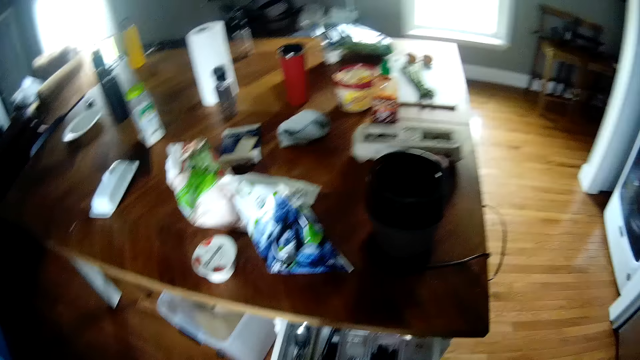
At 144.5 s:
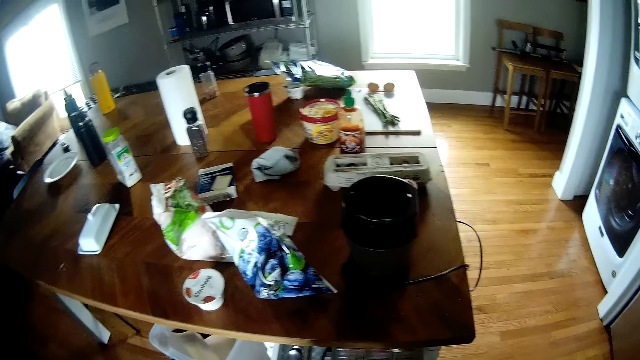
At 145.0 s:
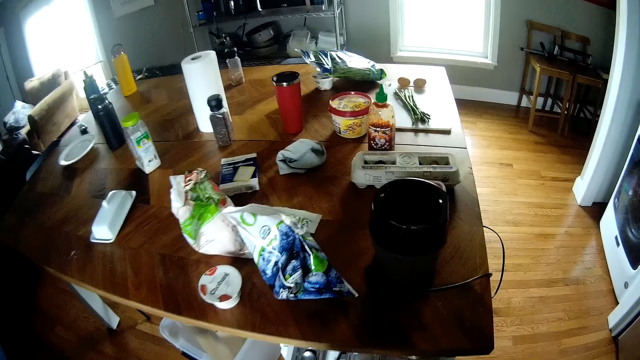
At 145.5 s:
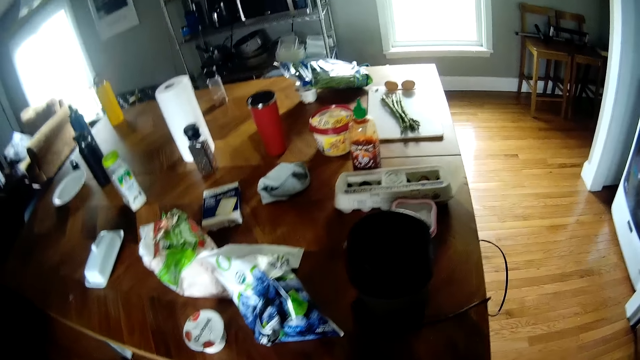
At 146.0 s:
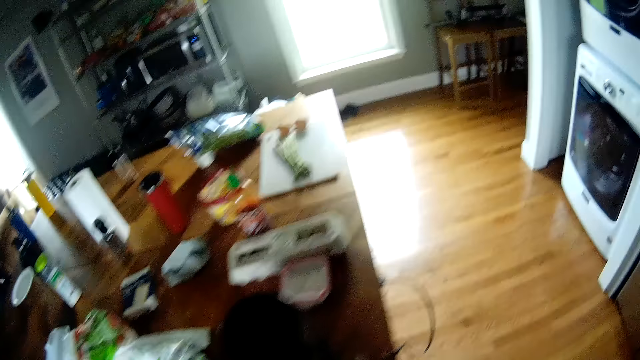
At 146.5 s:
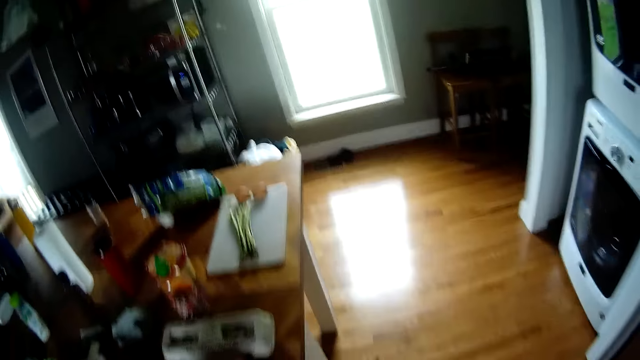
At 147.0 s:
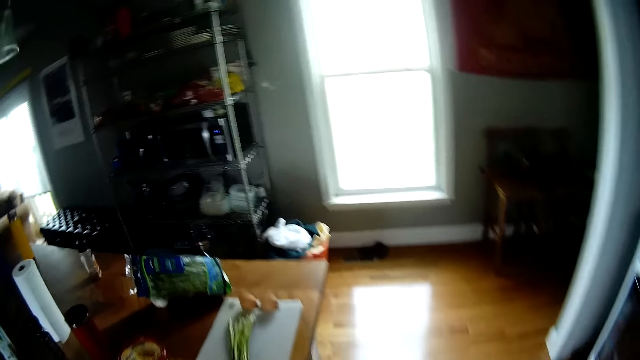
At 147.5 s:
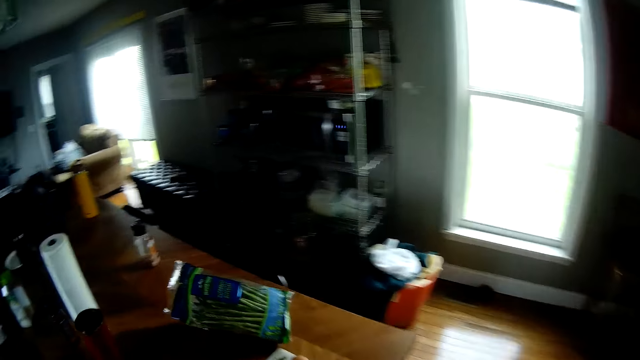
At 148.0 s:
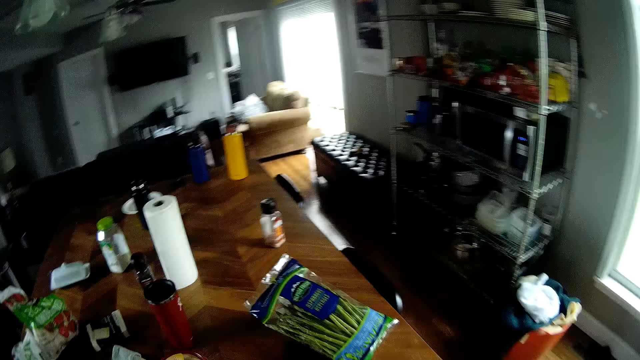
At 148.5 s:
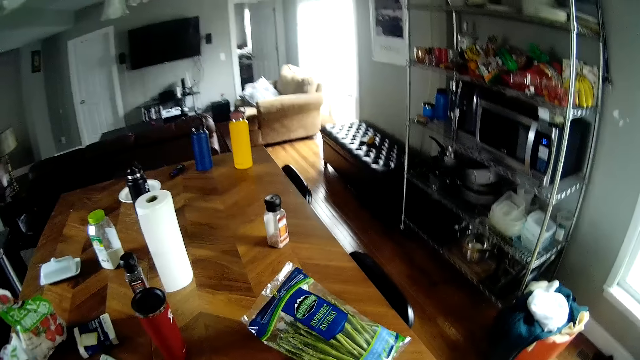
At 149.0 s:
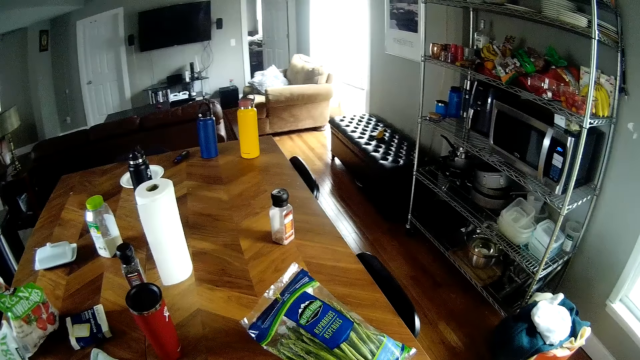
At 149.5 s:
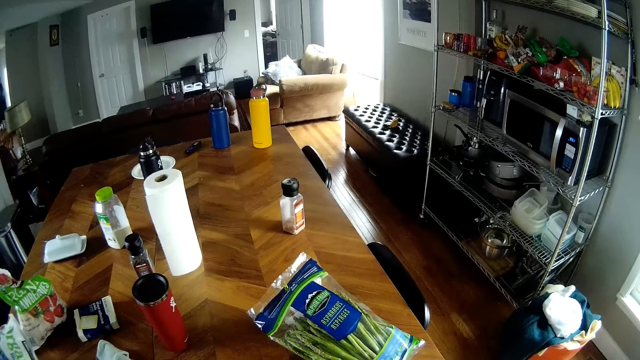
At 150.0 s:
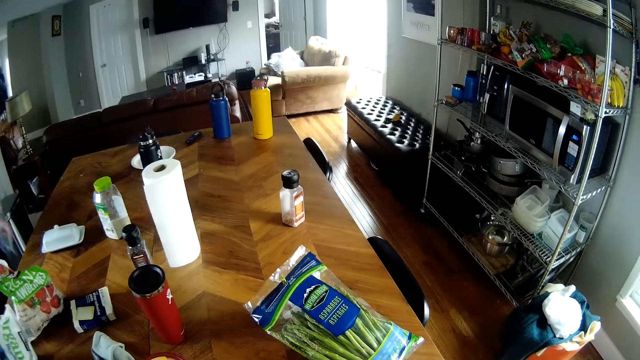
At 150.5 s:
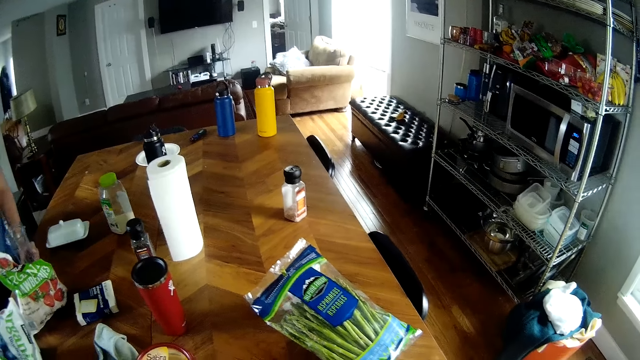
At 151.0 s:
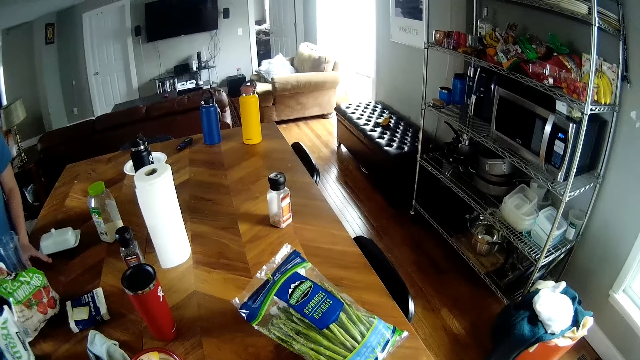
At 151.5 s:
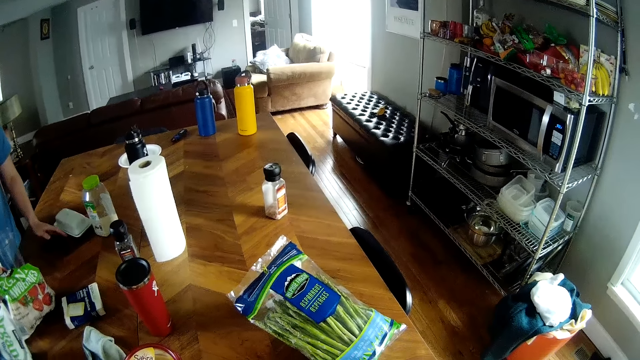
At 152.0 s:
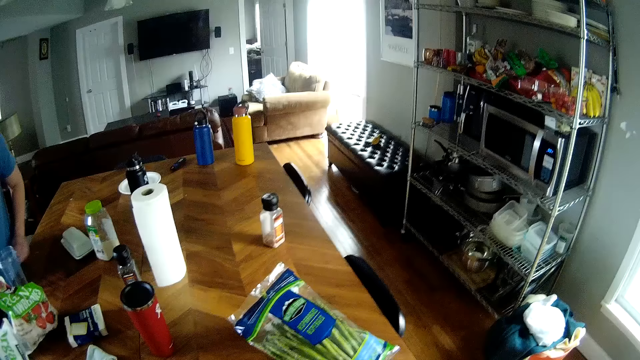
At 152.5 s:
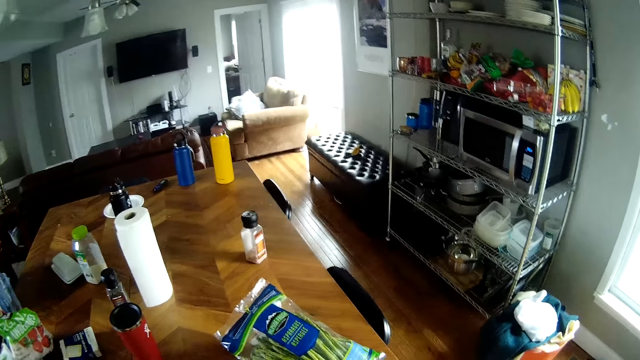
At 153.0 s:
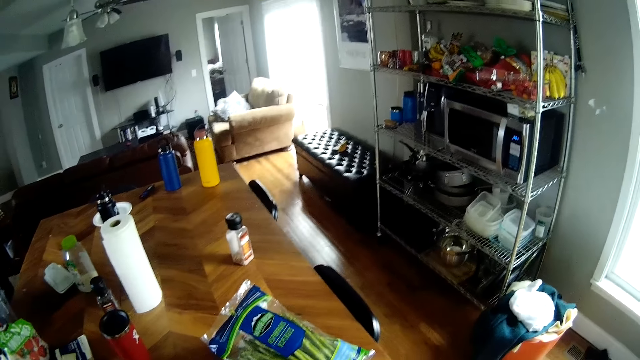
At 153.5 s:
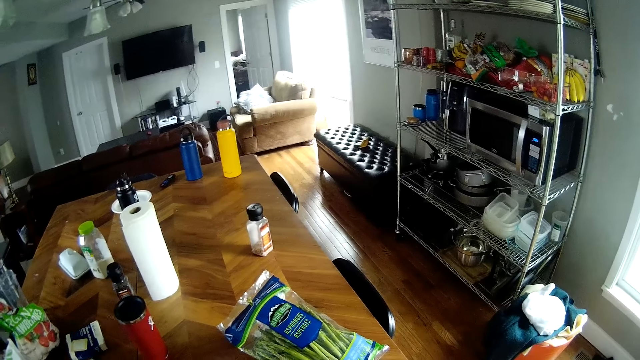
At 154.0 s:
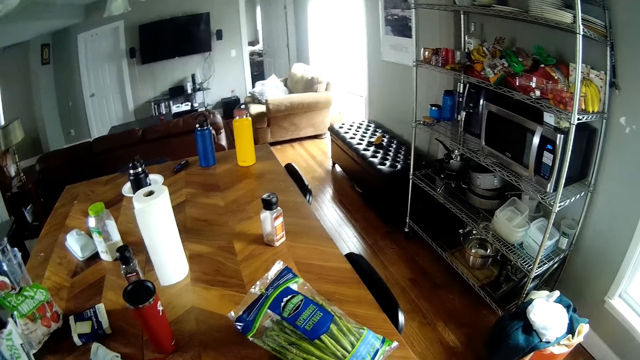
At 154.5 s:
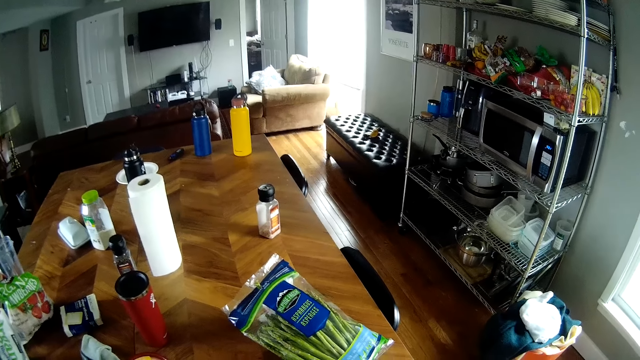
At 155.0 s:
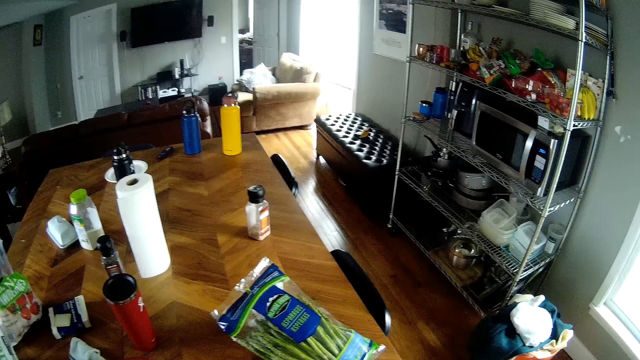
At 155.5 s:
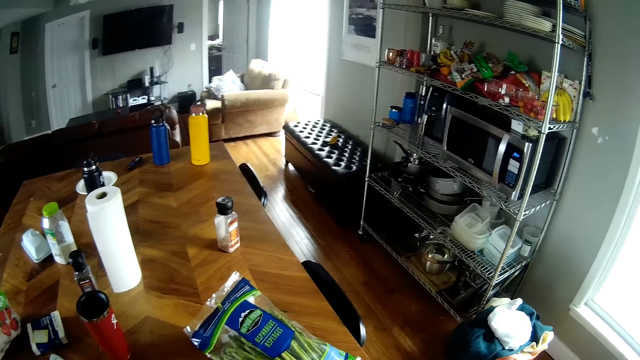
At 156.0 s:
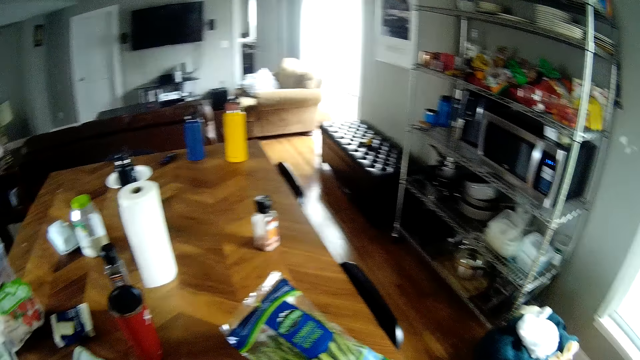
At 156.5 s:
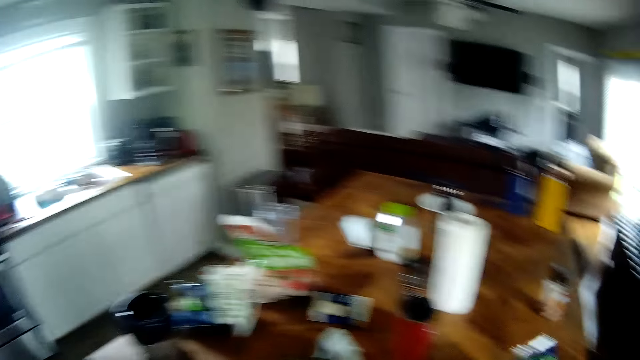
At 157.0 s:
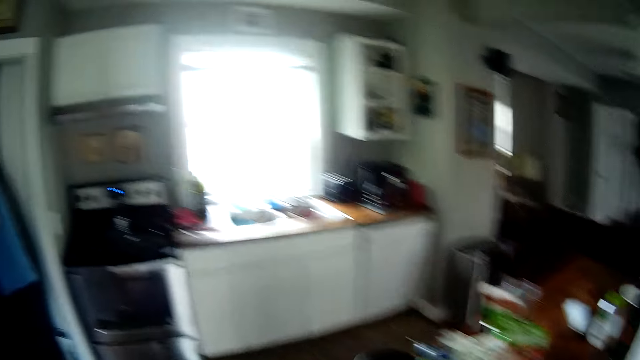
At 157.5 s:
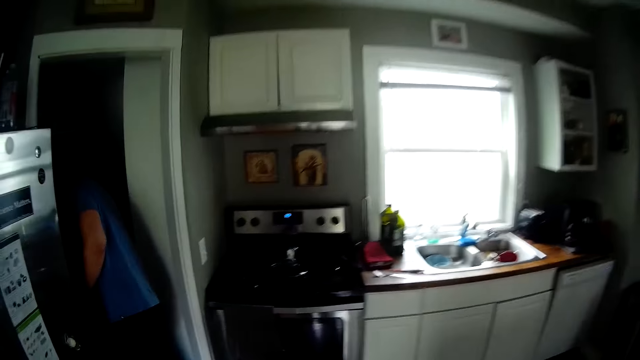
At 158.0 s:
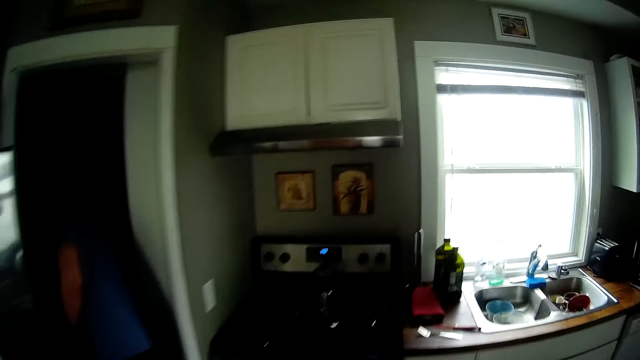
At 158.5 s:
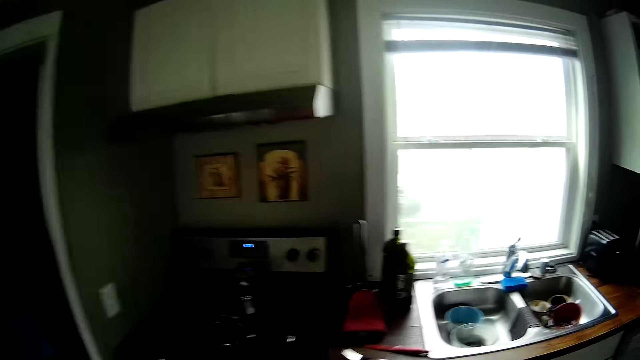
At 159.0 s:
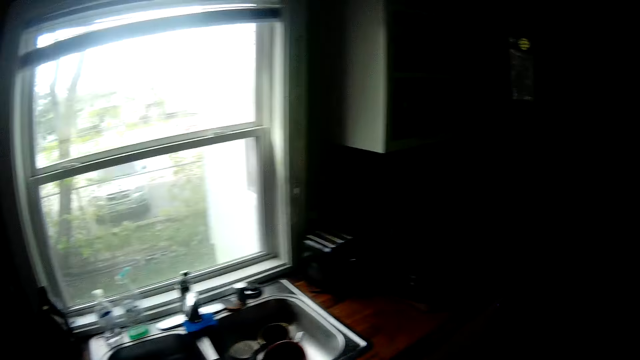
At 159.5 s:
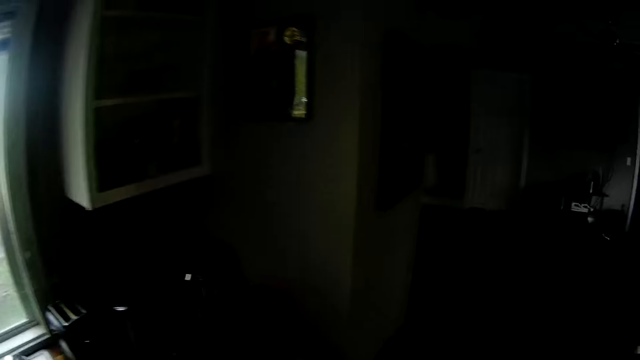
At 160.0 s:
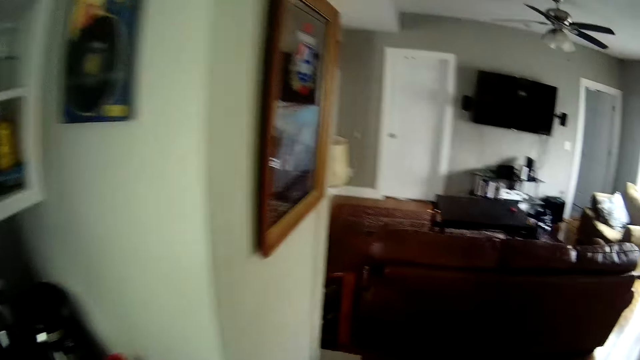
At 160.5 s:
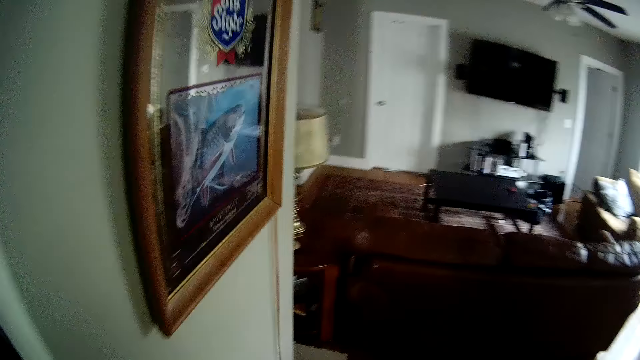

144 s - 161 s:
The camera wearer opens the drawer. He closes the drawer with his right hand. He looks around. The man drops a fruit blender in his left hand on the kitchen countertop, moves a plate on the kitchen countertop with his left hand, and moves around. The camera wearer walks in the house.

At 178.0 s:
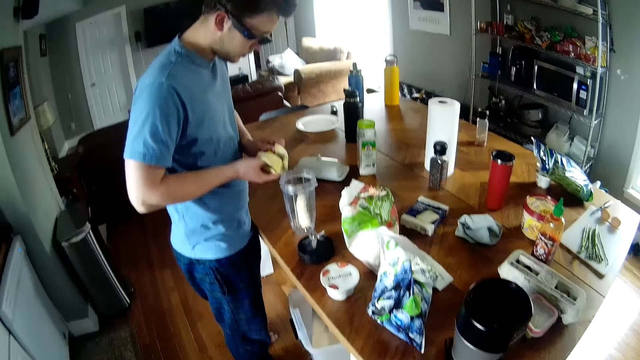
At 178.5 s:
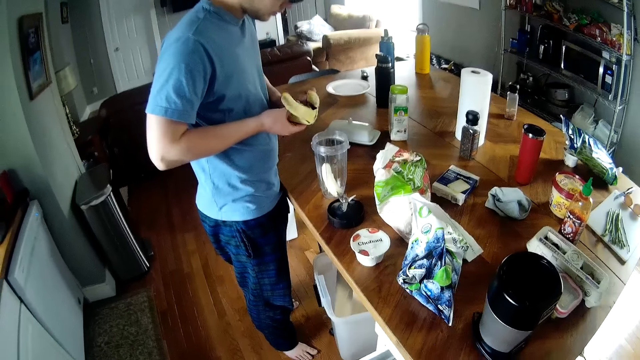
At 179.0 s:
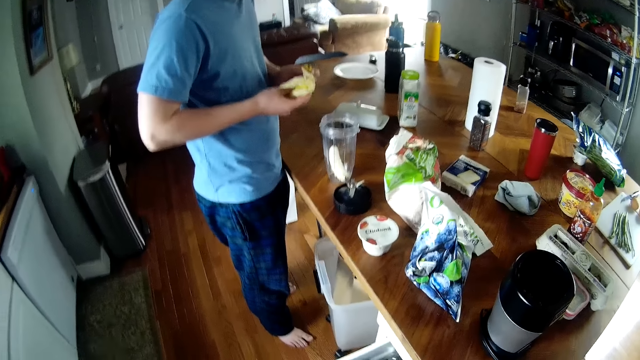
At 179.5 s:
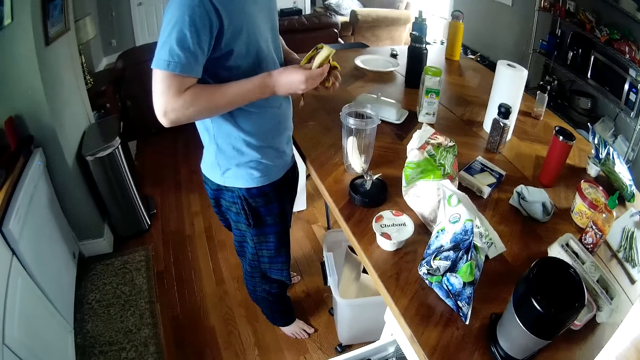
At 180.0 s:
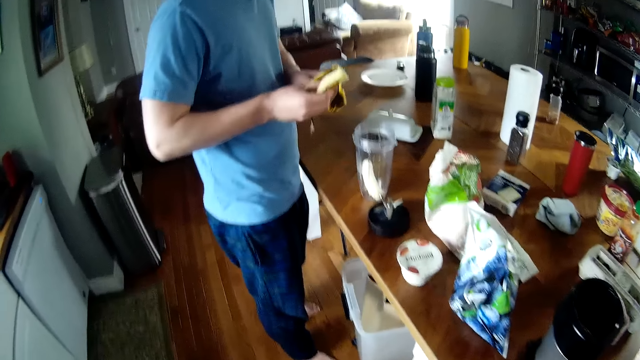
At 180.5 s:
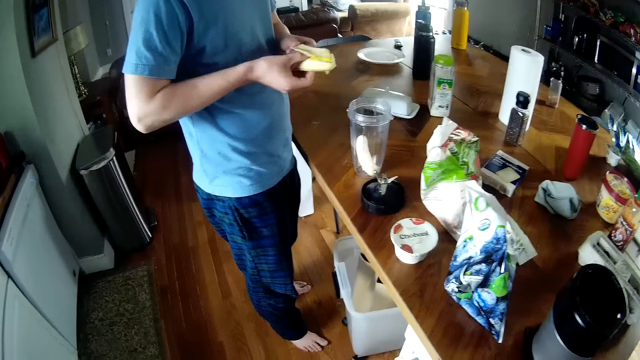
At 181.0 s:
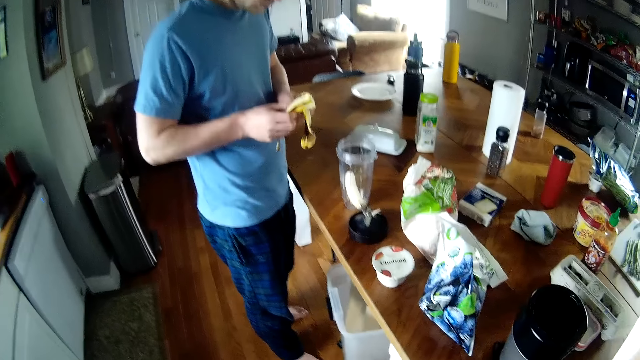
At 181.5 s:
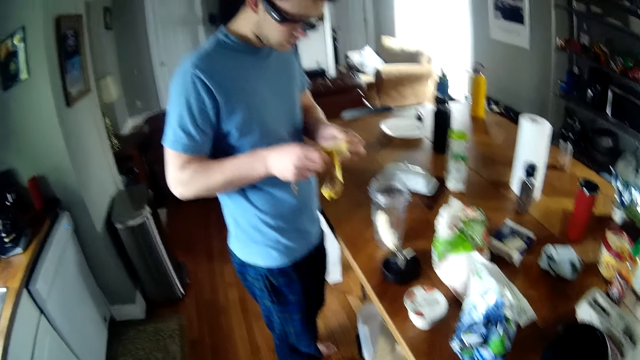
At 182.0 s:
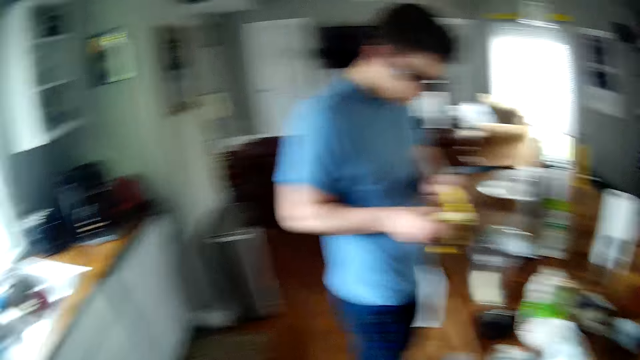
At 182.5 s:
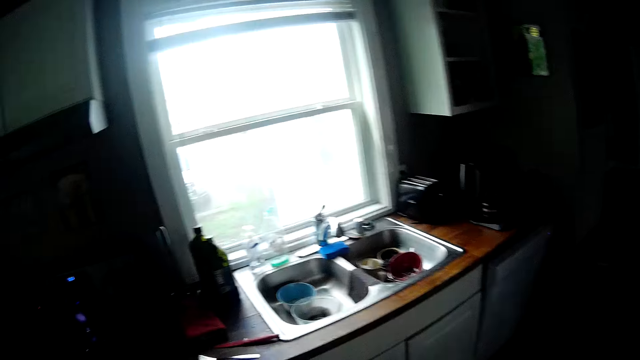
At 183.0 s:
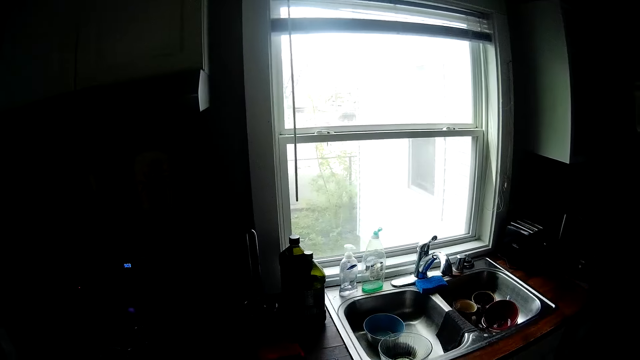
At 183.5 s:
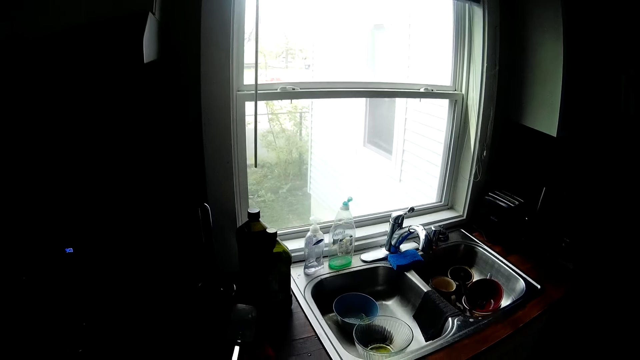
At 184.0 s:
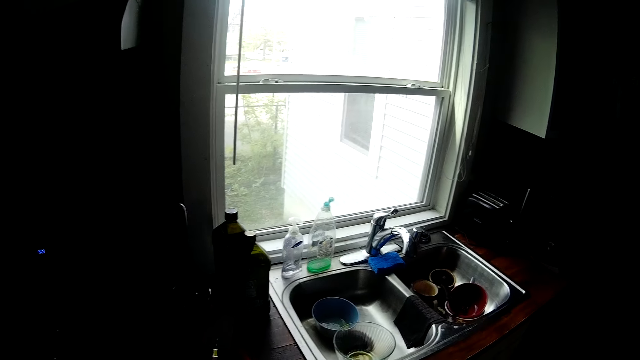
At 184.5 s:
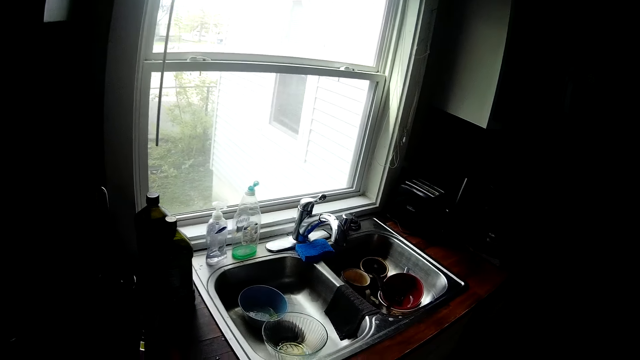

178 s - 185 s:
The man peels the banana. The camera wearer takes out a pot lid from the drawer with his right hand. He walks in the house. He covers the frying pan on the gas cooker with the pot lid.
